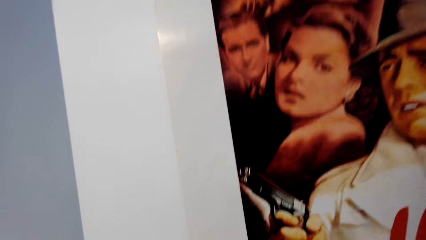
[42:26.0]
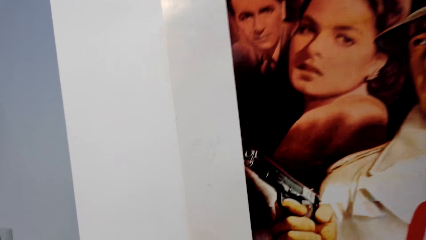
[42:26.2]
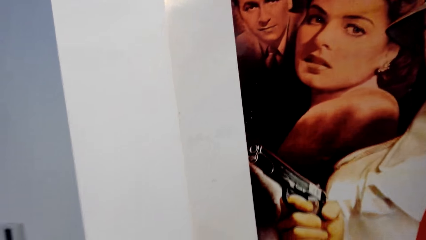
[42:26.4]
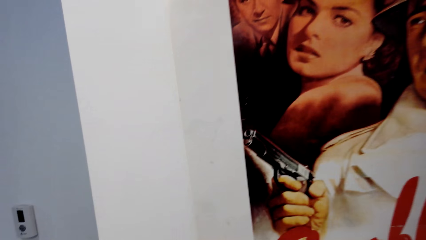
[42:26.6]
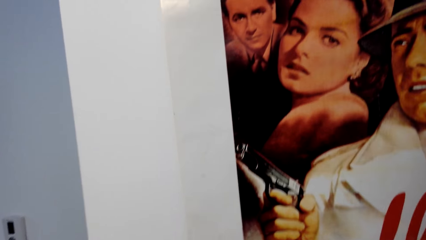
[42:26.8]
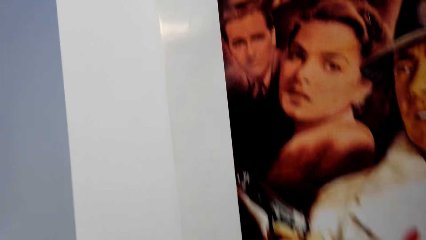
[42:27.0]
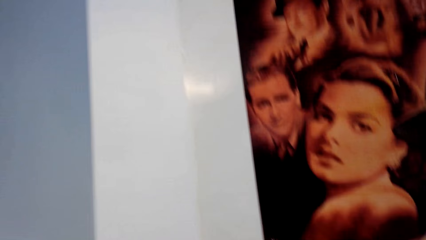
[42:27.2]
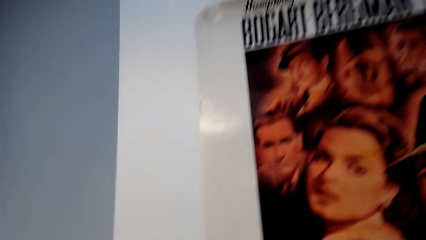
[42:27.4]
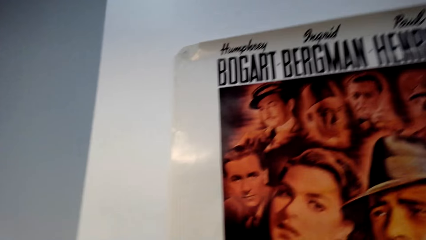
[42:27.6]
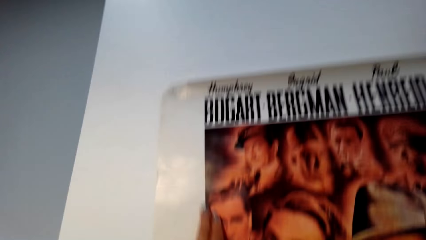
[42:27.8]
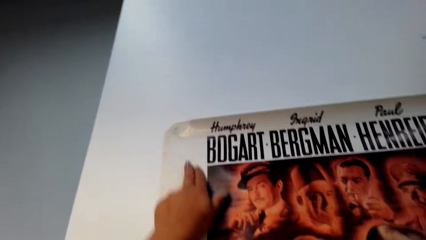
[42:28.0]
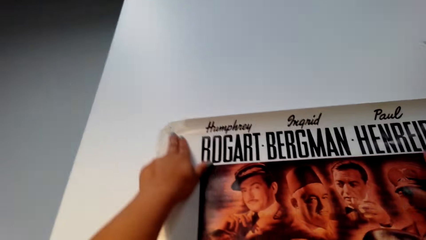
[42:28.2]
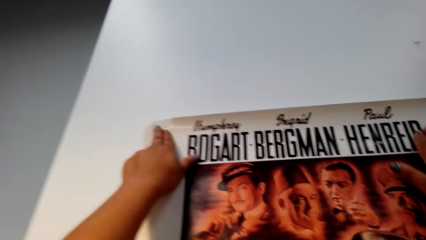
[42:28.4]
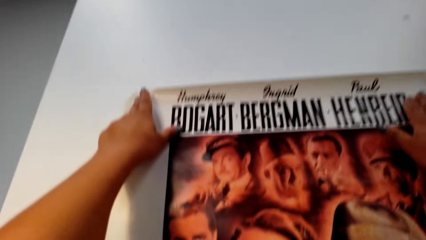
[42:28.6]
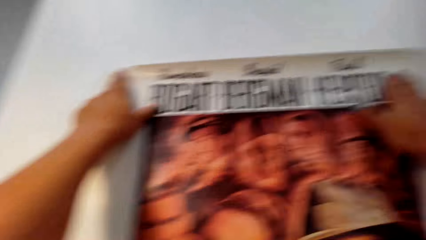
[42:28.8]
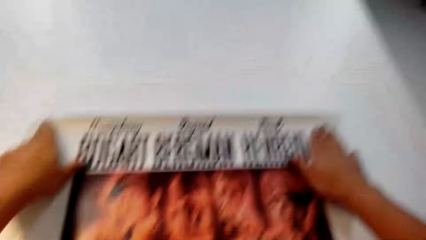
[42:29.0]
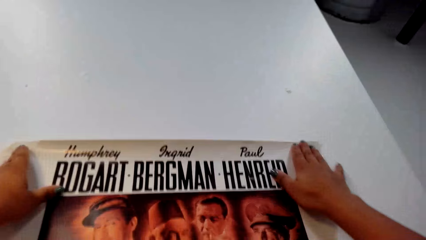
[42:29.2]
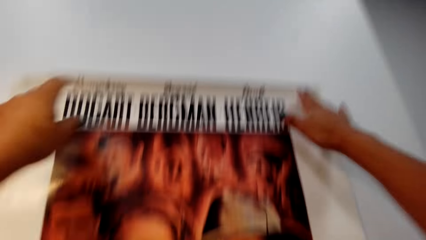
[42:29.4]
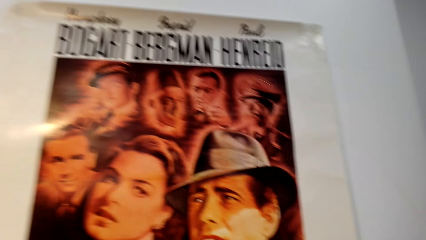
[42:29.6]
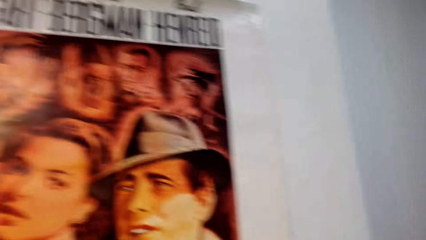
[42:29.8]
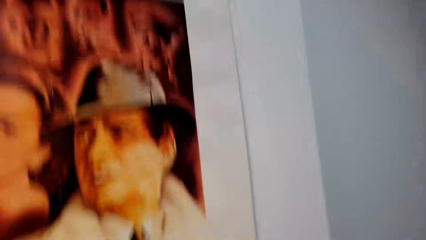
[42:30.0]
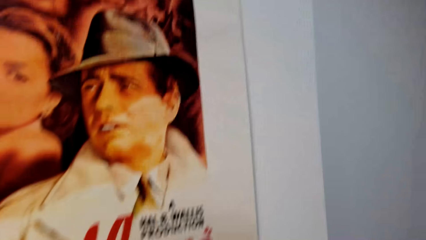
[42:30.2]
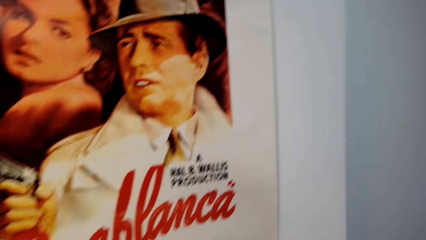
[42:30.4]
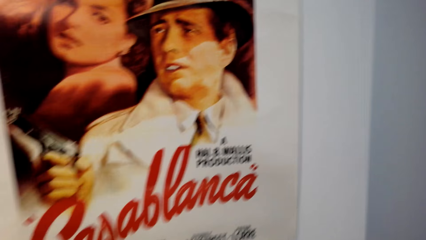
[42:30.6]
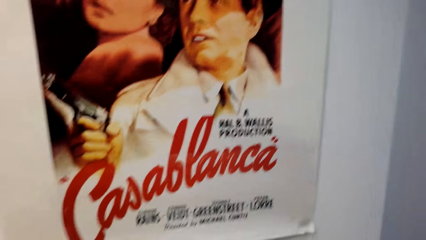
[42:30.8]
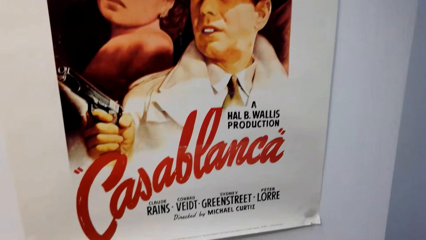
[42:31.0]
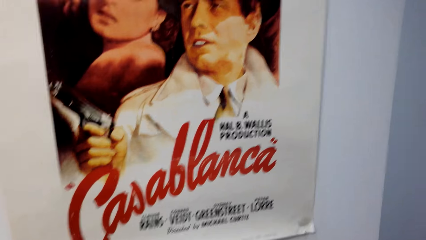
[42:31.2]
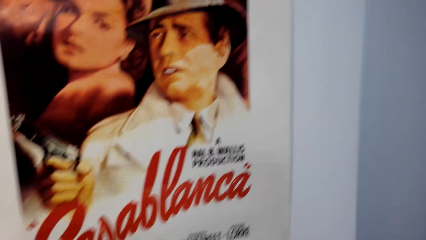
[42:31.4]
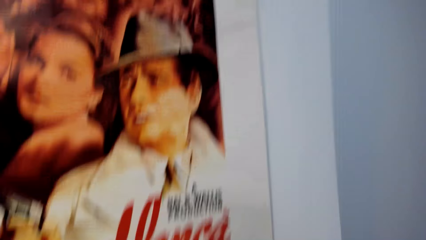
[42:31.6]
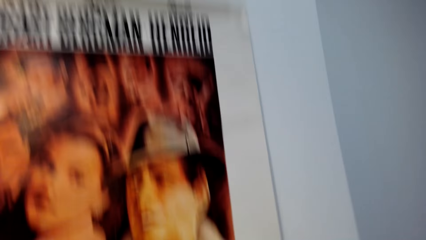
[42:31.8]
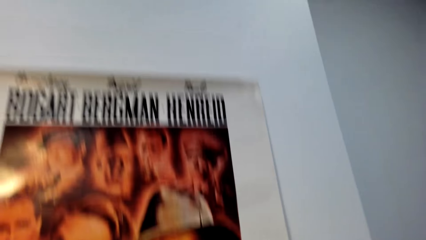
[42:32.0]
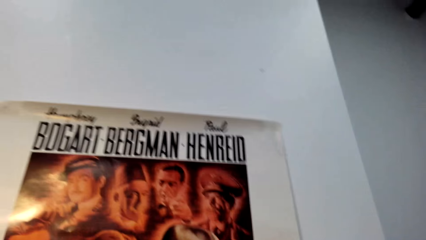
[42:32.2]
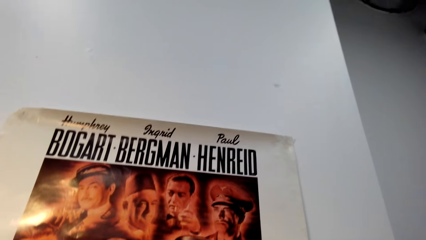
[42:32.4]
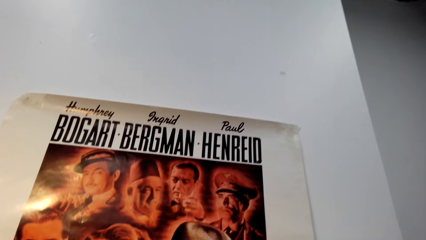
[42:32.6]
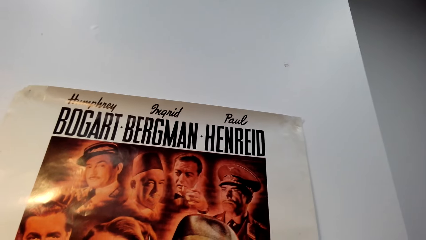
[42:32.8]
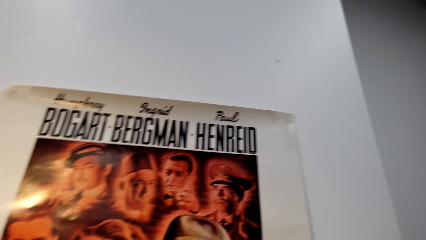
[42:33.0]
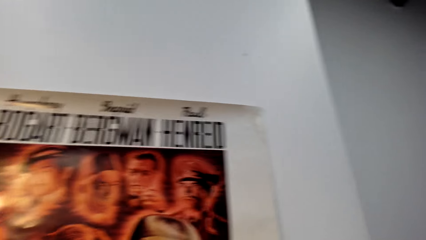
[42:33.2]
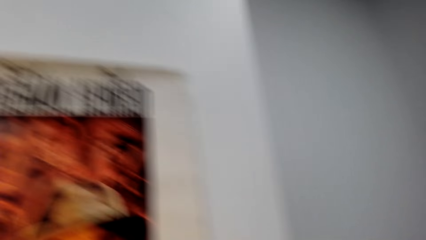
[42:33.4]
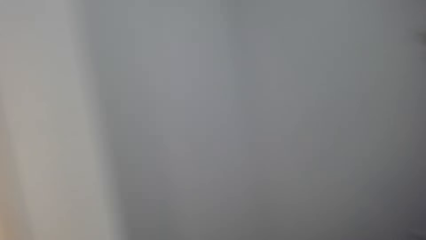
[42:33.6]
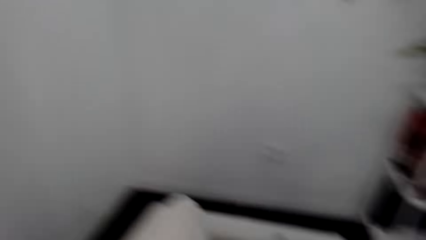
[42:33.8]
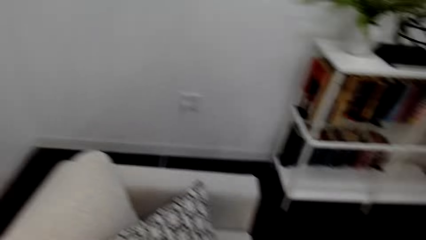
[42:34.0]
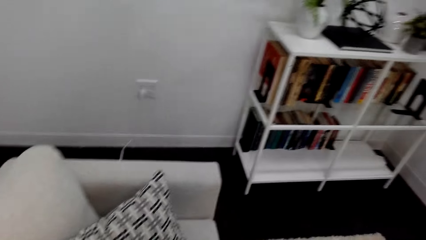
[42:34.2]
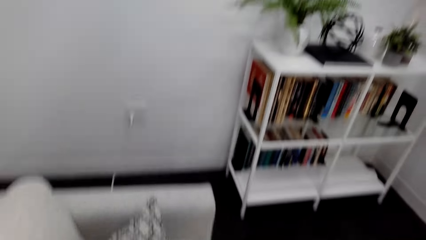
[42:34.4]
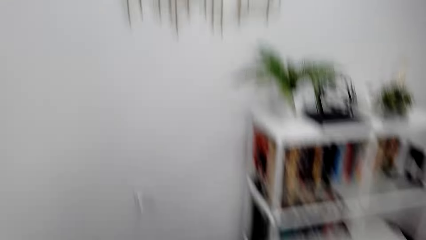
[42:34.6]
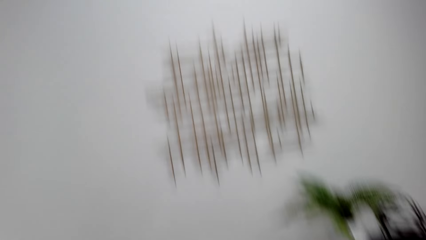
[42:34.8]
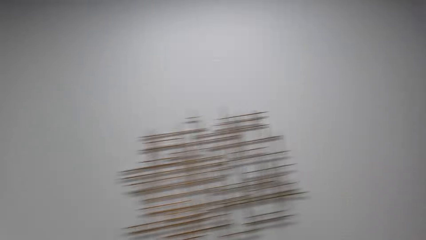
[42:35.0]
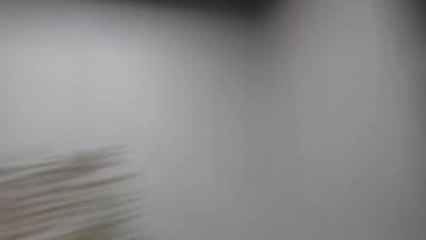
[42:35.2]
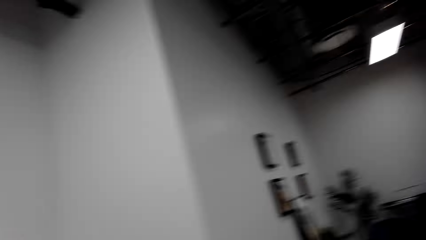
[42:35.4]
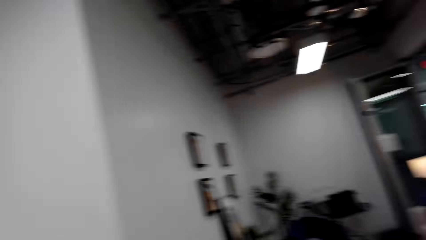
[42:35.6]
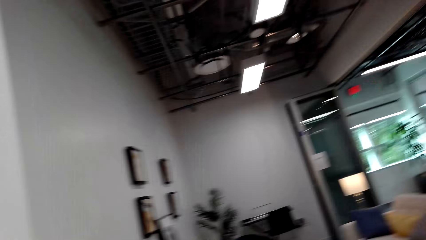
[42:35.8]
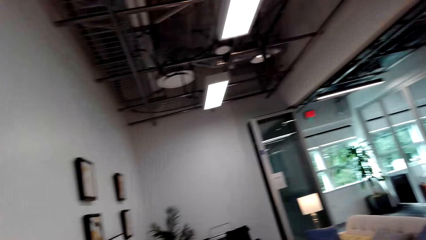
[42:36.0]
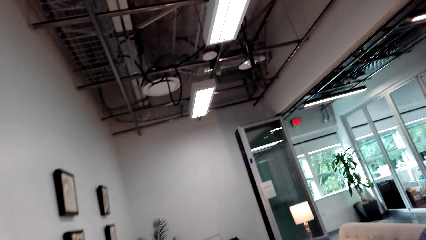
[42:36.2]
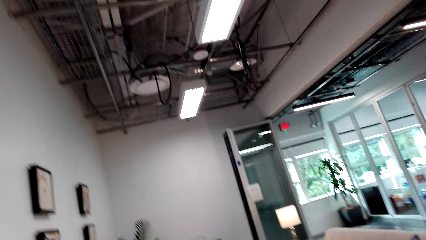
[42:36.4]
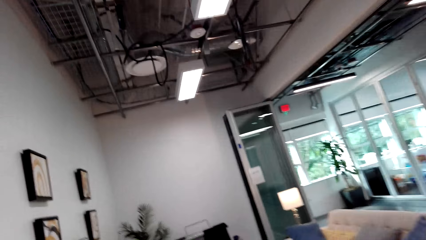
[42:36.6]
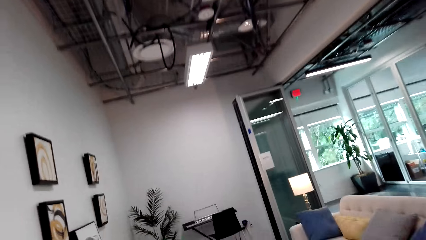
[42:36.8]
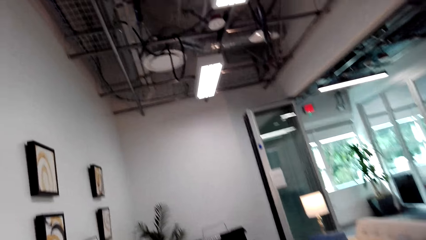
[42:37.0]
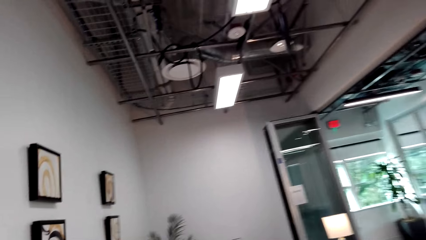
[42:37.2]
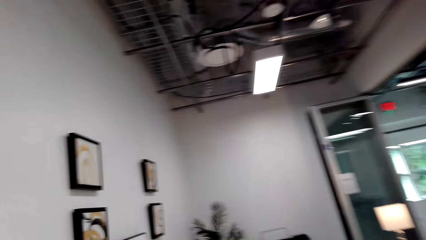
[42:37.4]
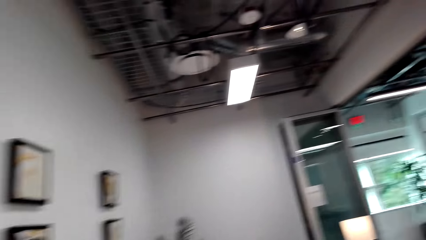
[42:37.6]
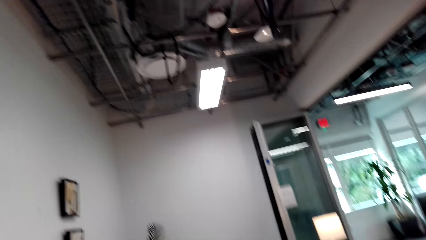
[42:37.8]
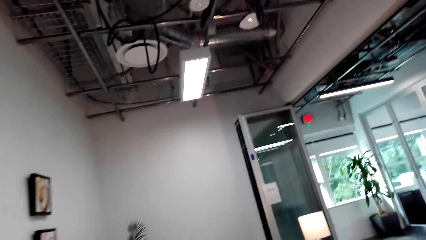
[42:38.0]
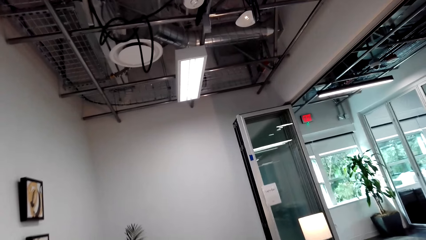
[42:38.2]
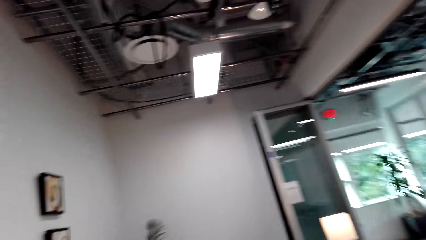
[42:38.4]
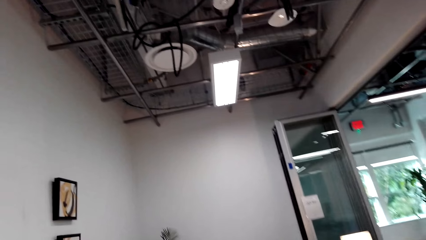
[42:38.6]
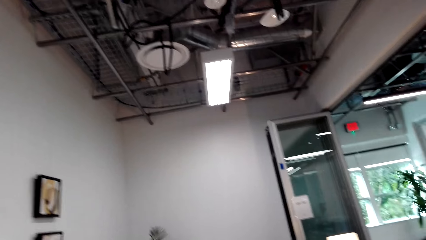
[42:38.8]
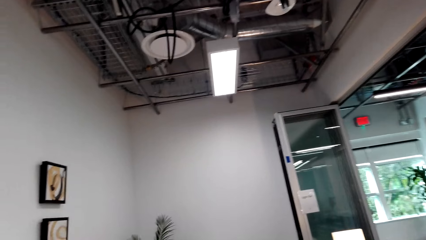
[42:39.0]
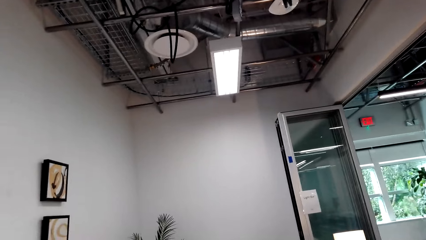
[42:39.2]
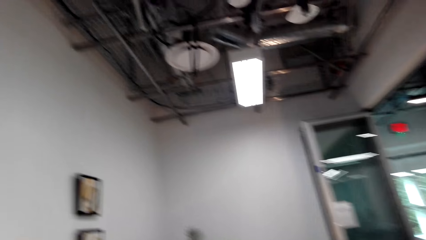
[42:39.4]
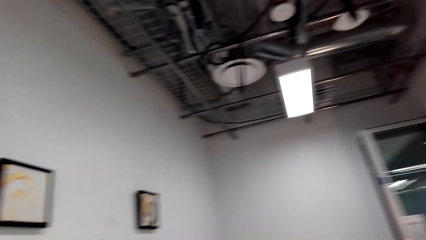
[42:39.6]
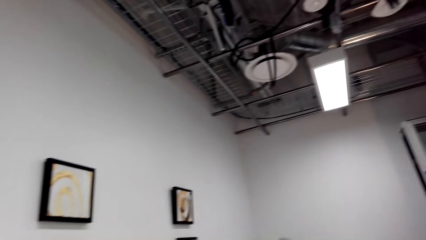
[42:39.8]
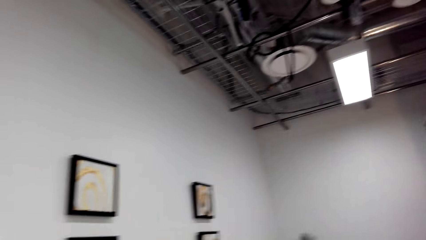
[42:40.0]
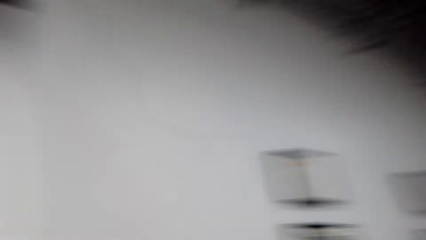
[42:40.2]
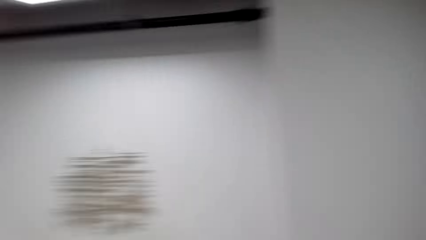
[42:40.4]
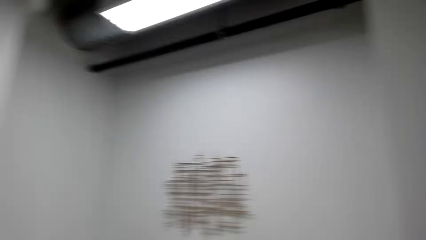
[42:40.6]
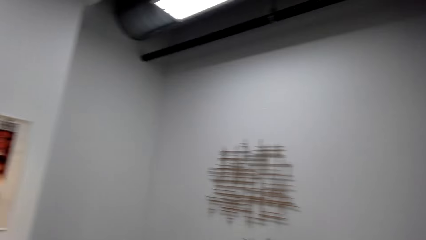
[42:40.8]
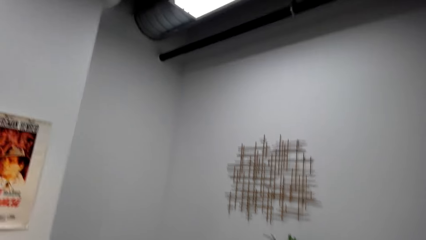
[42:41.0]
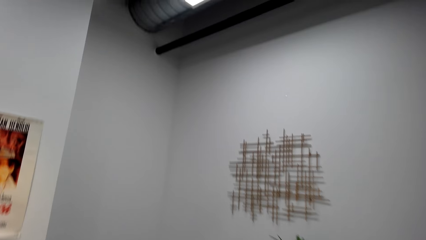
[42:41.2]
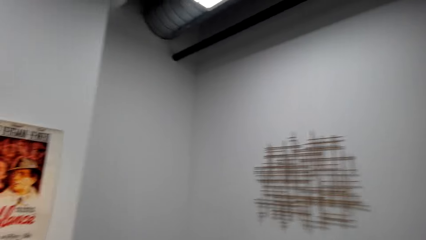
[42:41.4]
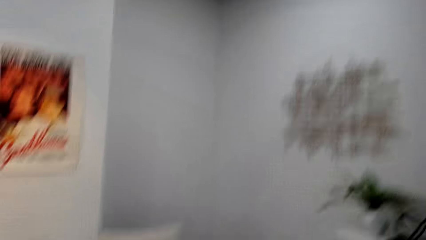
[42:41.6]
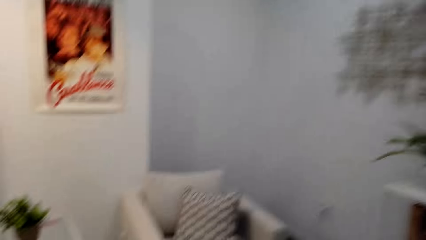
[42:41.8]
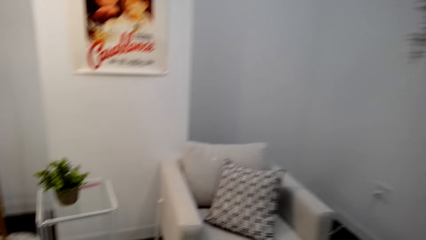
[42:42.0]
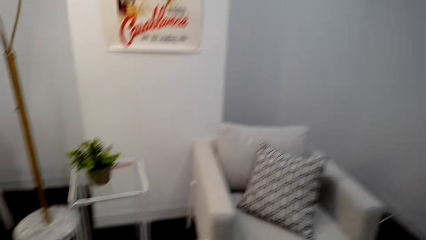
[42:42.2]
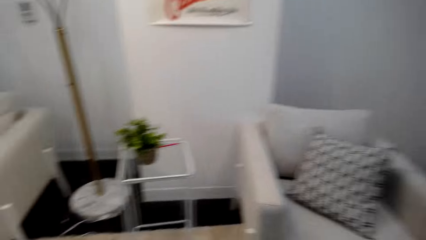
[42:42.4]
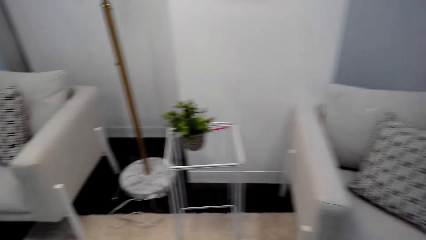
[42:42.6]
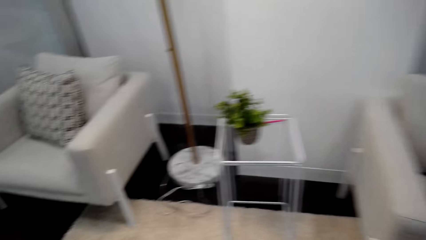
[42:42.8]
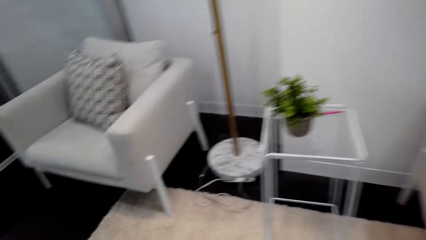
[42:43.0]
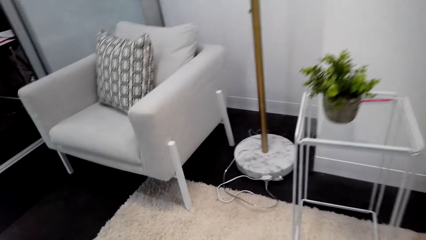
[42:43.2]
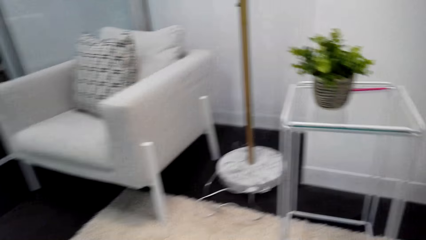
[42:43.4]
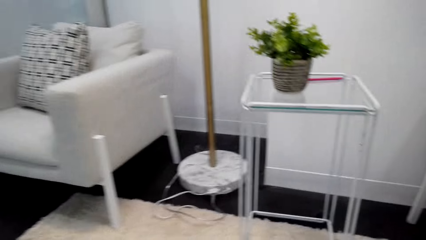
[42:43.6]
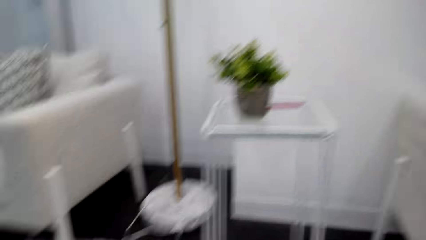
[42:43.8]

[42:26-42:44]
The camera wearer straightens a wall paper. They press the poster on the wall. They align the wall paper. They walk in a room. They look around. They walk close to the wall. They look around. They walk in the room.
